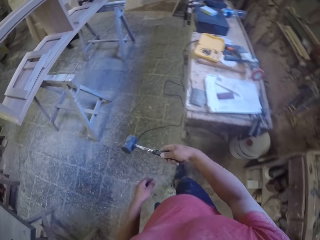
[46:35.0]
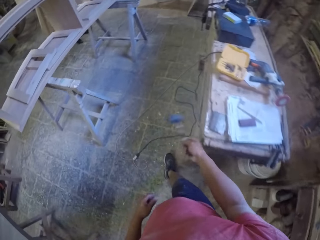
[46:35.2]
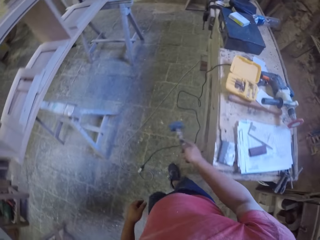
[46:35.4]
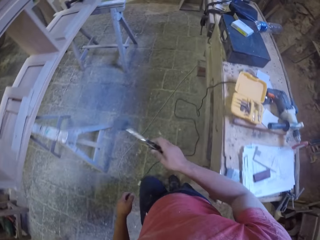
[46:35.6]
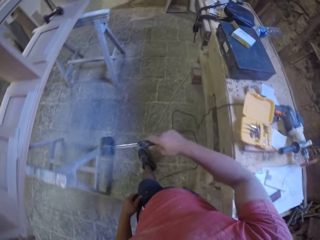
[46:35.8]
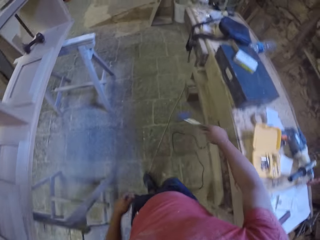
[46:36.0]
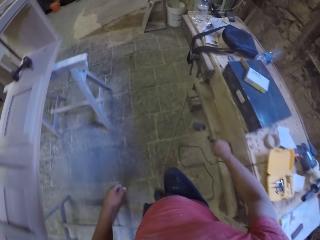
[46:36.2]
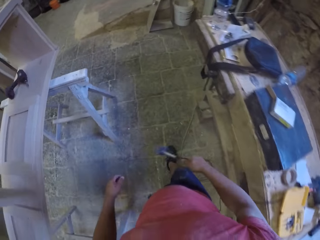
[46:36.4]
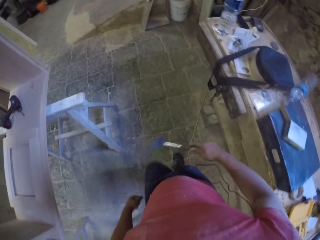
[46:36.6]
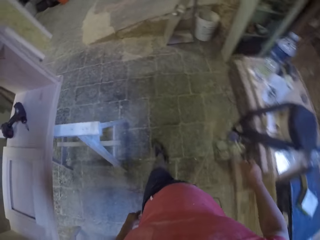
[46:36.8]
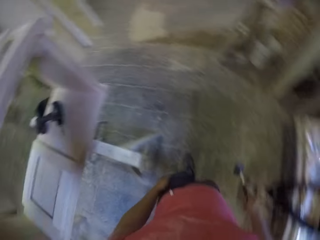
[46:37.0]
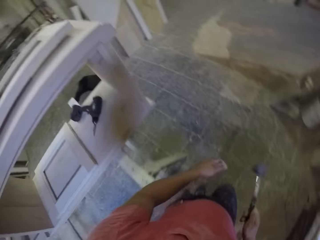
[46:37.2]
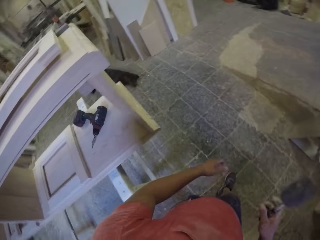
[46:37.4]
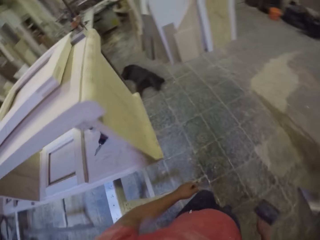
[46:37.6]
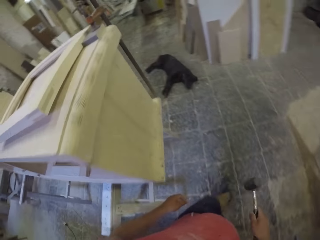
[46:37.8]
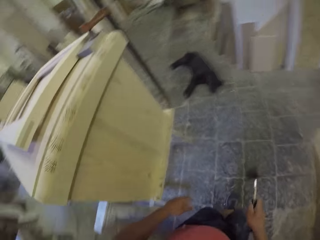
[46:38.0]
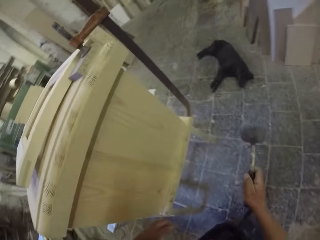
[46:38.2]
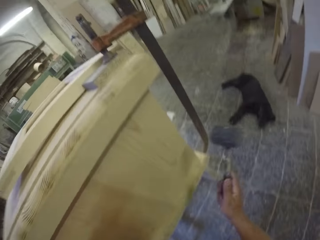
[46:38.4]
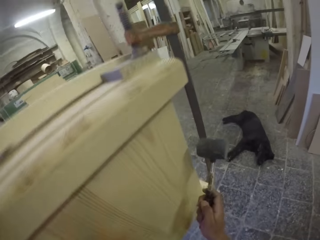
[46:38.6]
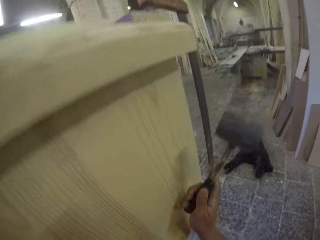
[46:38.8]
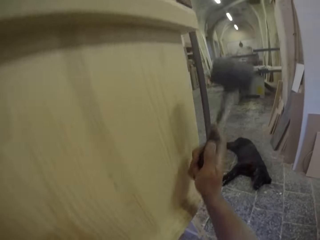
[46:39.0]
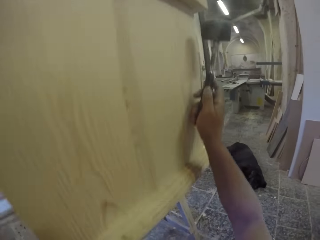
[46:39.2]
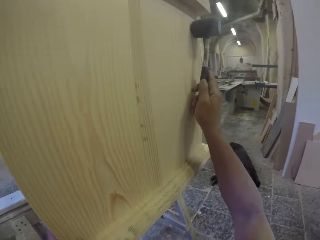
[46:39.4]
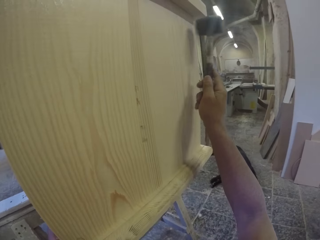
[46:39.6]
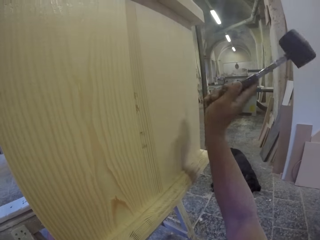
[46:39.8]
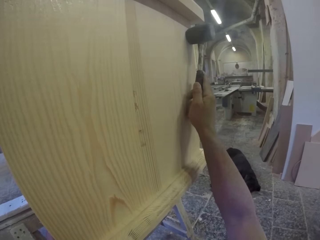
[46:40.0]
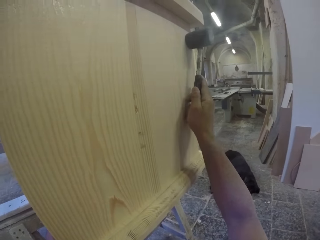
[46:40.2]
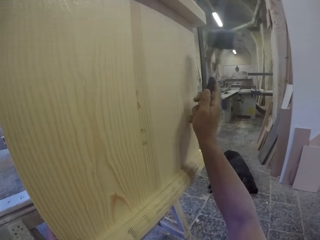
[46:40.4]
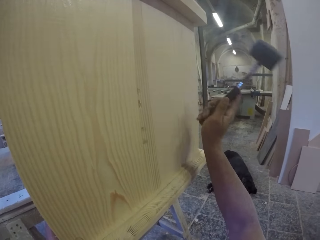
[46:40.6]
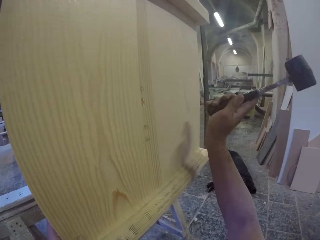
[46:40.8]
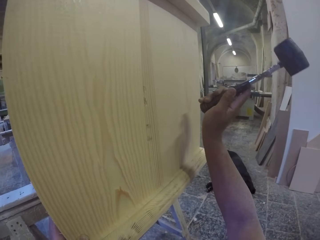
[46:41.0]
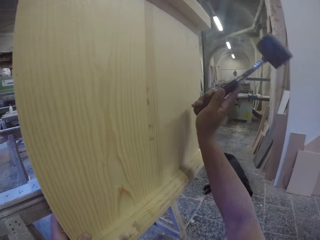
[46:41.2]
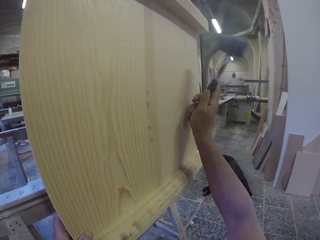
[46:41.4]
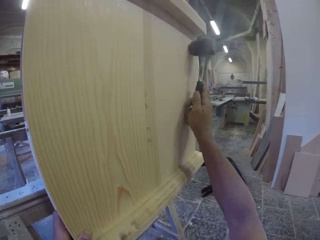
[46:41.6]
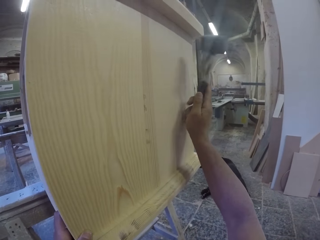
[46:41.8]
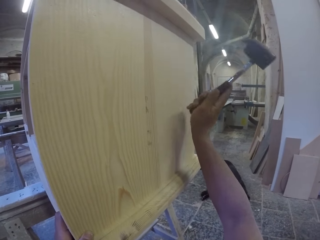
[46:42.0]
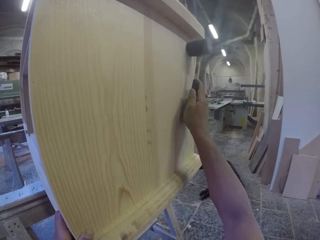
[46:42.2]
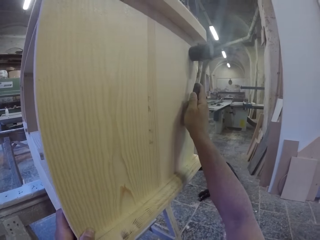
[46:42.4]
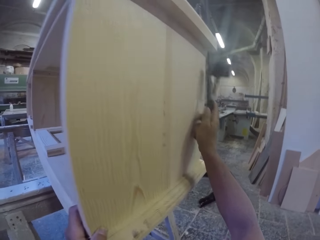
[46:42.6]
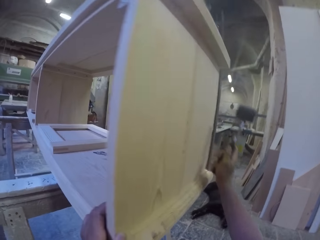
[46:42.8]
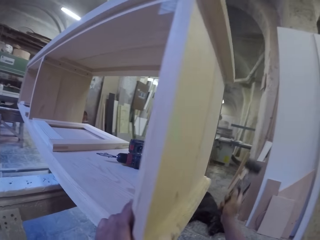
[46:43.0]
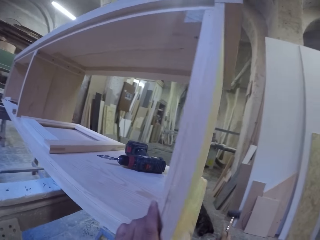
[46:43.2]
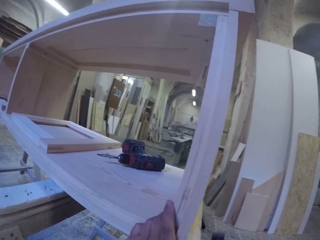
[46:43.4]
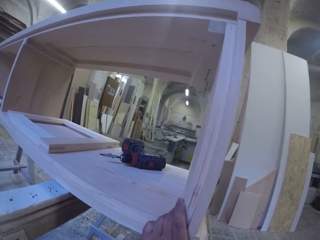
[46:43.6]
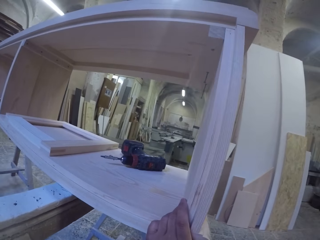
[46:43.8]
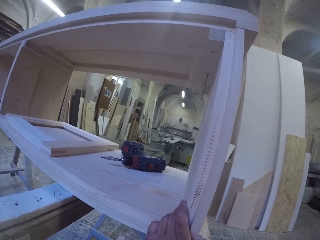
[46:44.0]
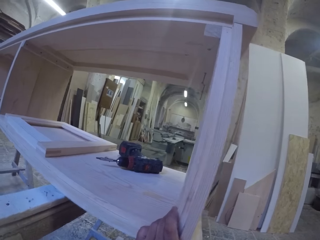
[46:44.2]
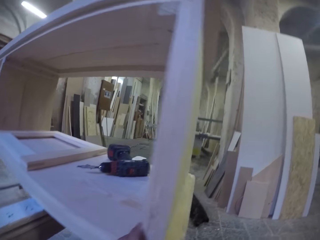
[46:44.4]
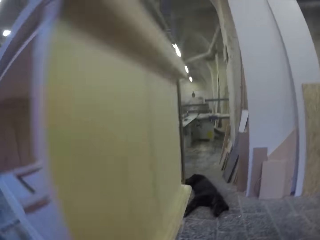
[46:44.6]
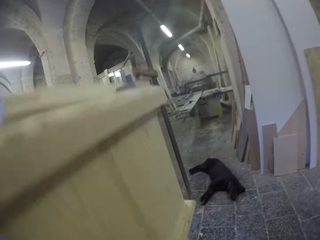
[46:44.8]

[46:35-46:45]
The camera wearer hits the work surface with a hammer. They hit the furniture with the hammer. They gaze at the furniture.

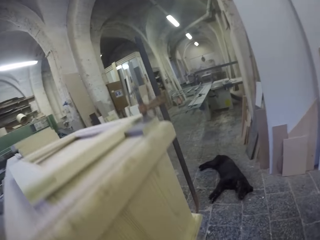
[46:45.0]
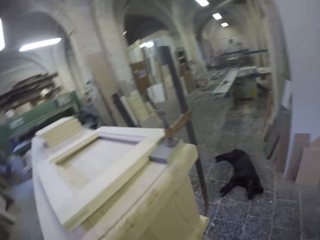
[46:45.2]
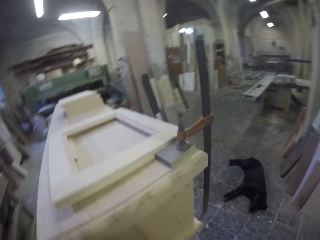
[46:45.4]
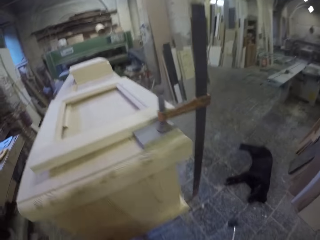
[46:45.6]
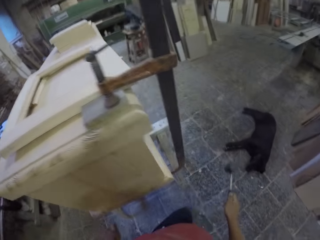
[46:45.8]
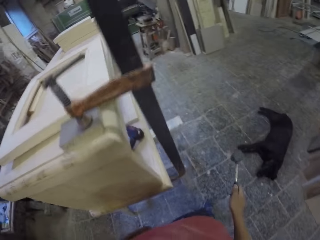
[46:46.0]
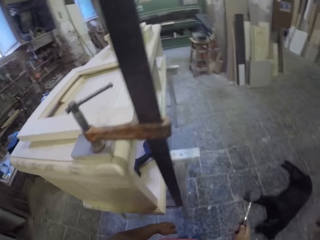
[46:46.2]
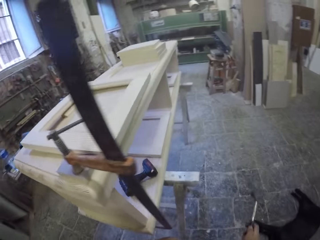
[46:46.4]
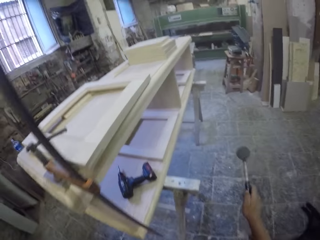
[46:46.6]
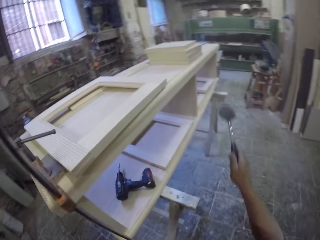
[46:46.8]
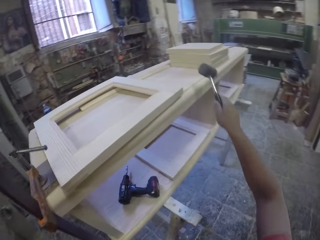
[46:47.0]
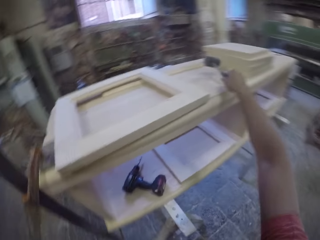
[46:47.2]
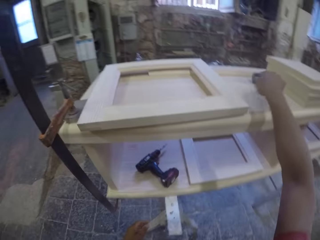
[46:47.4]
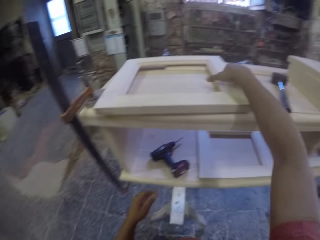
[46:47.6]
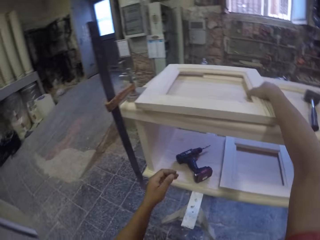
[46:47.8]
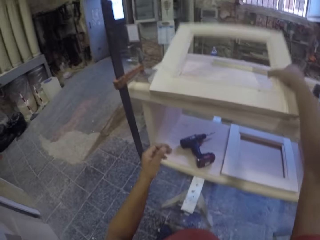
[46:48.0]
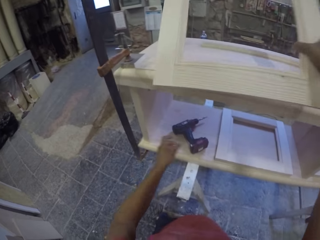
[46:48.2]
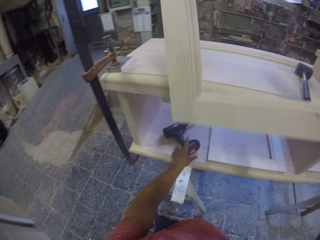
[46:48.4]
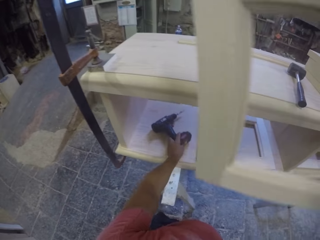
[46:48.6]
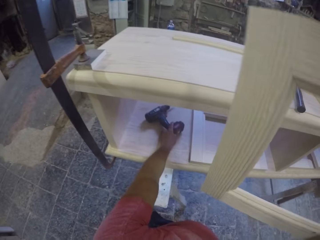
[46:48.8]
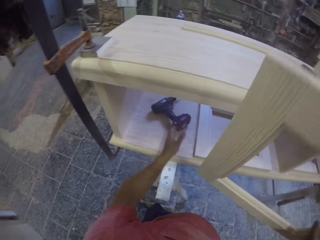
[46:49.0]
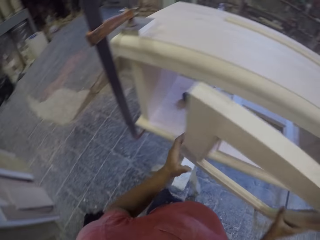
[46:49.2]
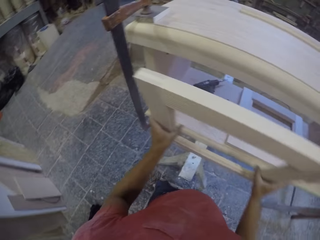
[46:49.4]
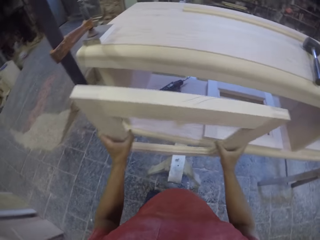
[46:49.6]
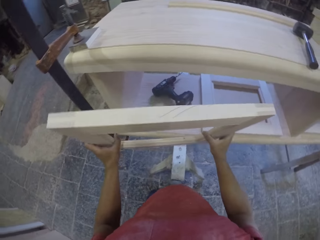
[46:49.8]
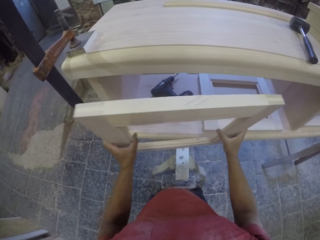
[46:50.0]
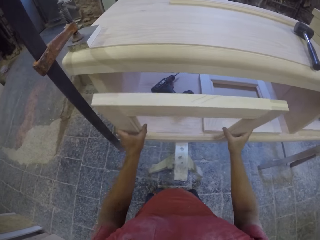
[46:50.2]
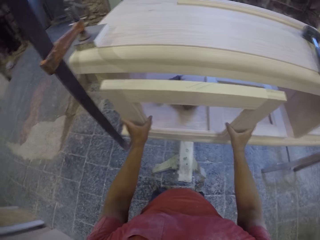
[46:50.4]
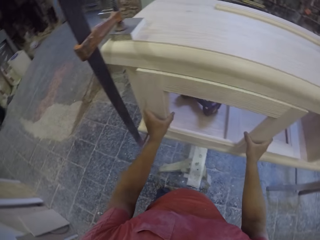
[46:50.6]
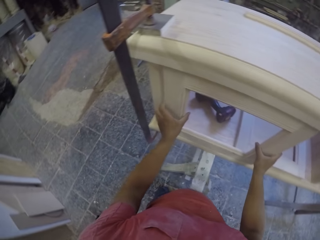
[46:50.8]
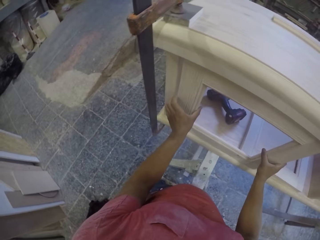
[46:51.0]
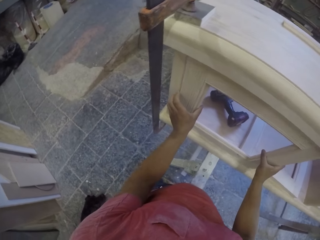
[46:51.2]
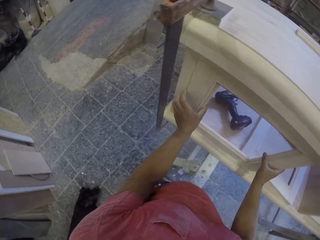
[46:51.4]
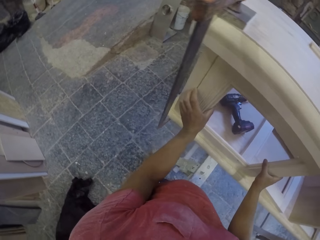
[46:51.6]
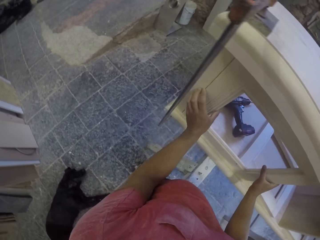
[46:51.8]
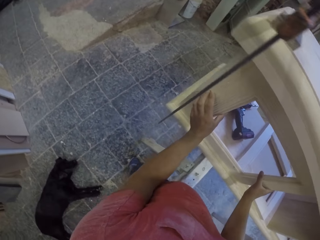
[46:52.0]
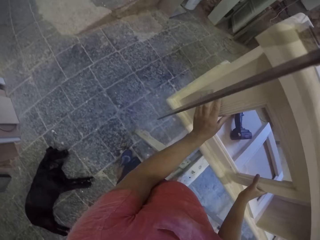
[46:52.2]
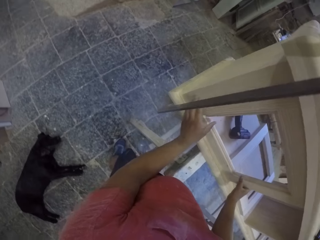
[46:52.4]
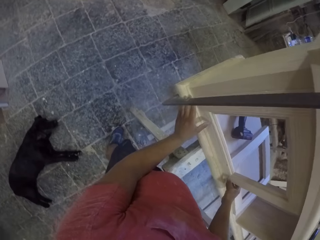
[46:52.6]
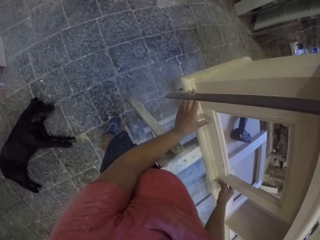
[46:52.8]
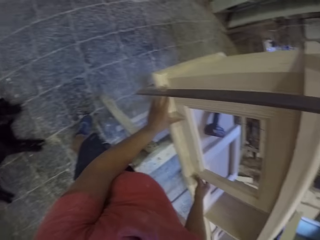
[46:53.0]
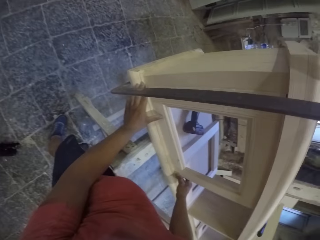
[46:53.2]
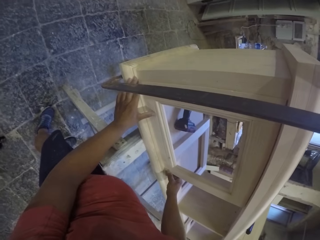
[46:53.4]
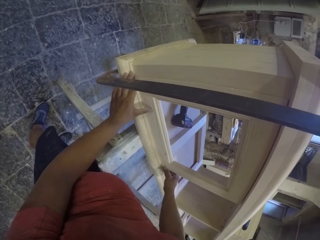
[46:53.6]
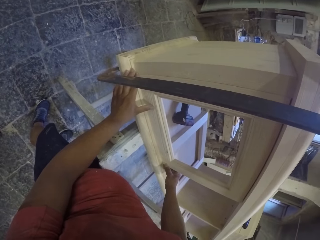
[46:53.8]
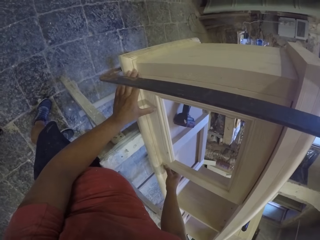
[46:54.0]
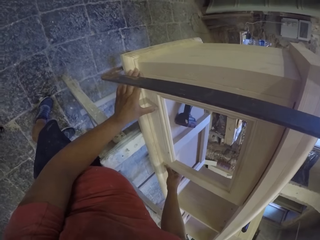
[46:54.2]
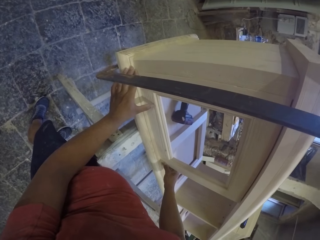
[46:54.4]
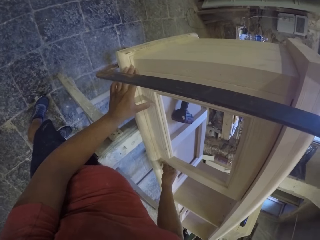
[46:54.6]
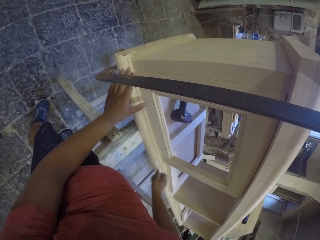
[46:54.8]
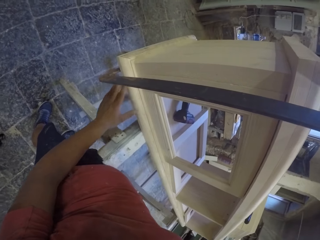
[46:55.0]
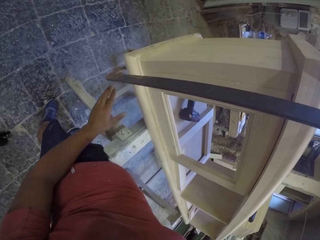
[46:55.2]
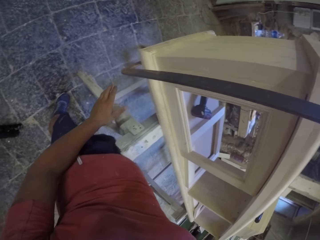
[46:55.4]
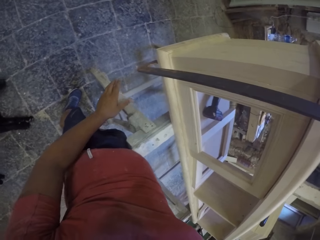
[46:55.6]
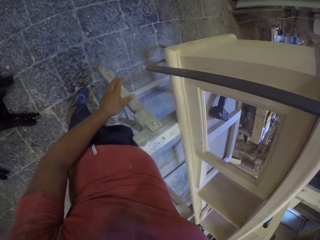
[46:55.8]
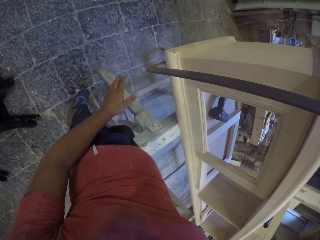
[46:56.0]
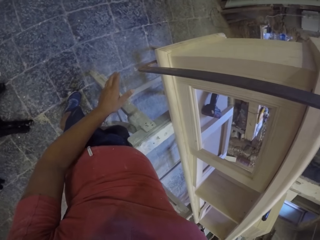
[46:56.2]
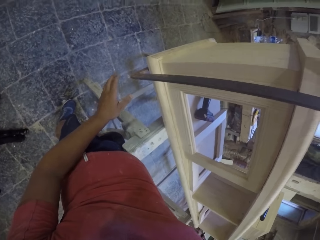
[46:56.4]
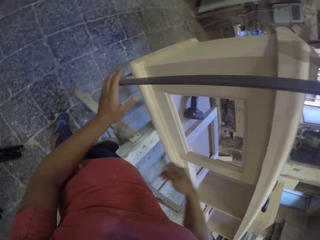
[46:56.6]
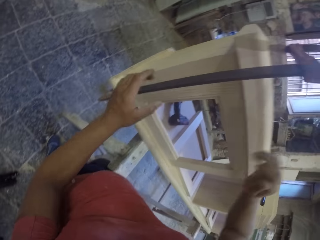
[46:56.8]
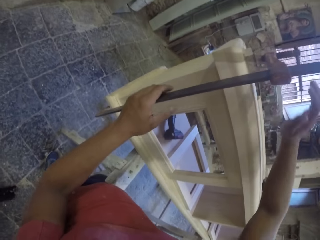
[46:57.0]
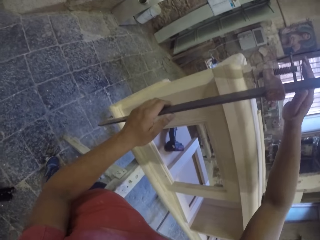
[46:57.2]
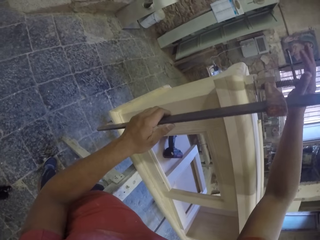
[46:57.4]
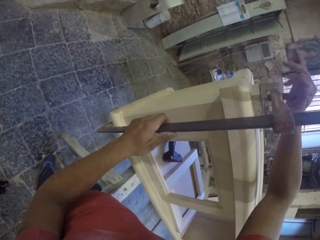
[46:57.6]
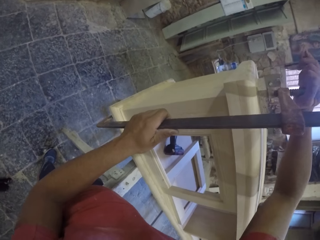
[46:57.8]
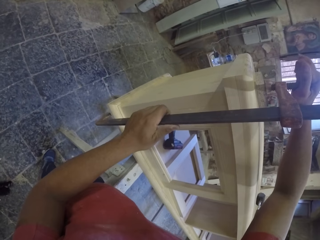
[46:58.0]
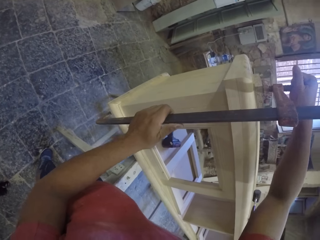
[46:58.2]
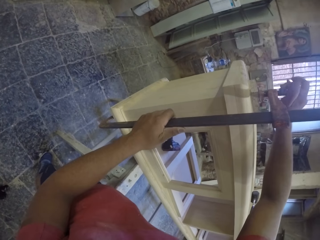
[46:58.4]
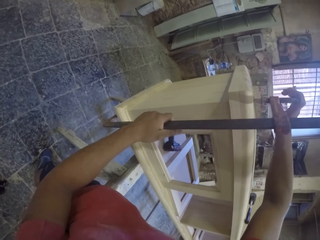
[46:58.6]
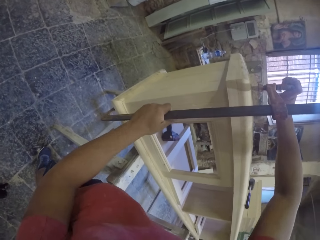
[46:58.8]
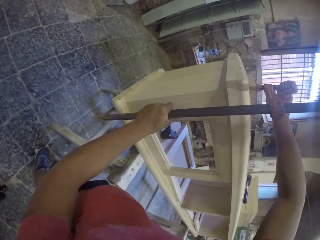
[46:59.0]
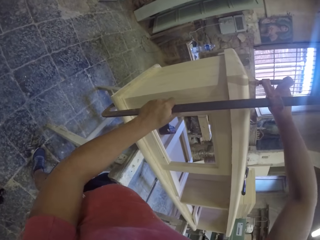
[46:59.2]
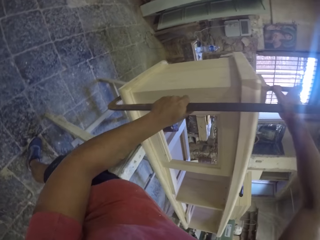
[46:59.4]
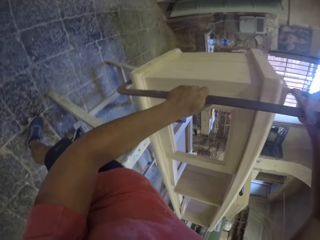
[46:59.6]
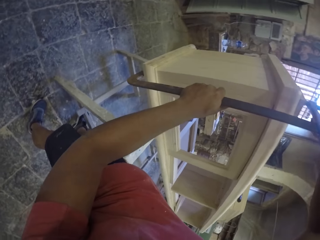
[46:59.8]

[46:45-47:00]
The camera wearer walks with the hammer to the other side. They put the hammer on top of the furniture. They grab the piece of wood on top of the furniture. They push the grinder. They fit the piece of wood on the furniture. They gaze at the furniture. They tighten the clamp.
